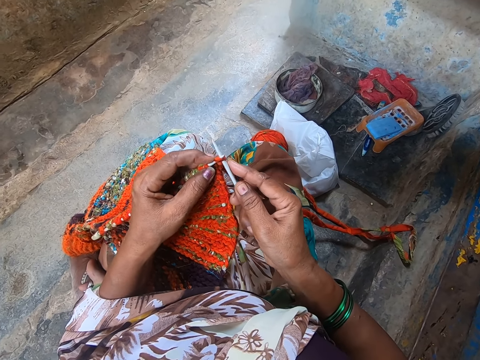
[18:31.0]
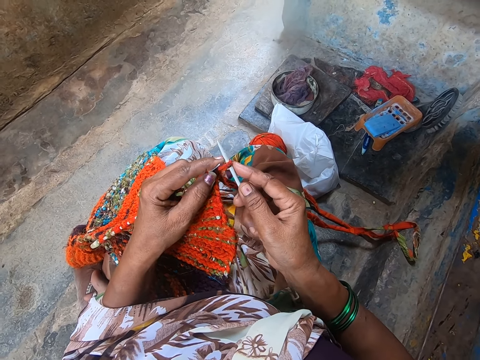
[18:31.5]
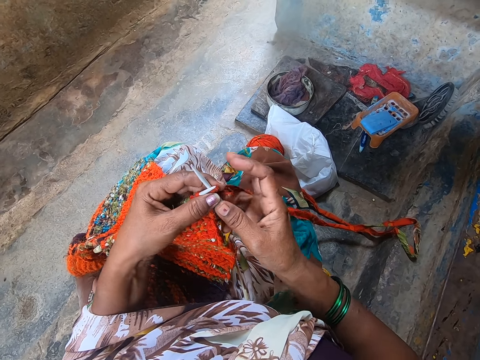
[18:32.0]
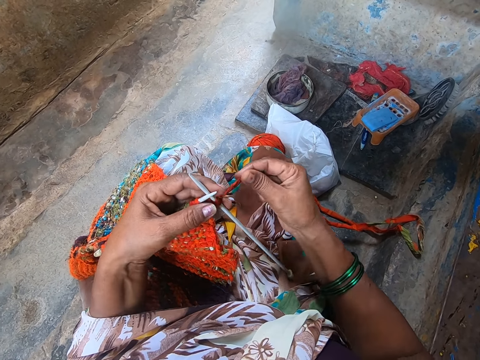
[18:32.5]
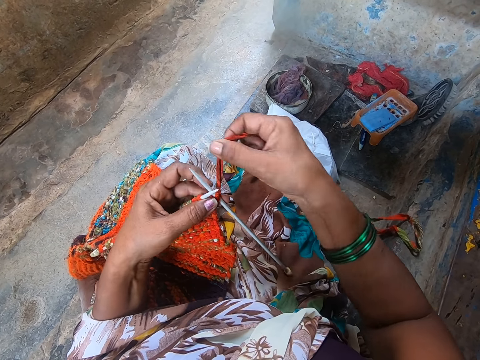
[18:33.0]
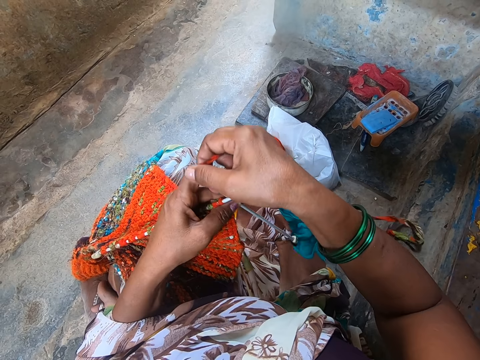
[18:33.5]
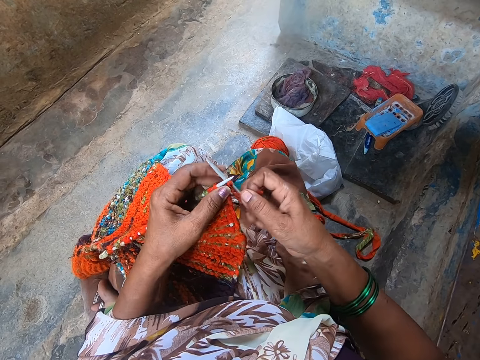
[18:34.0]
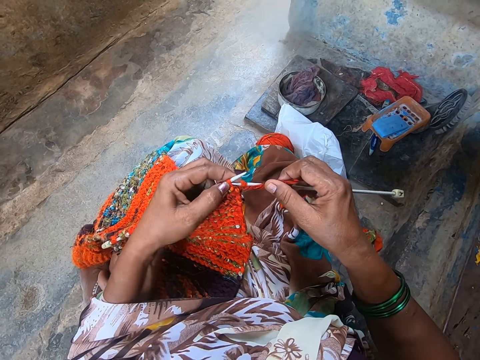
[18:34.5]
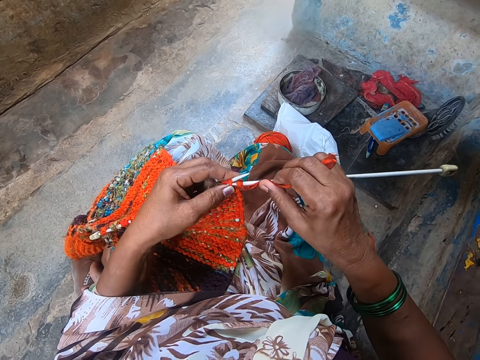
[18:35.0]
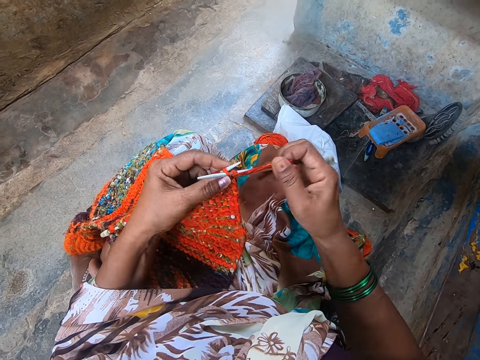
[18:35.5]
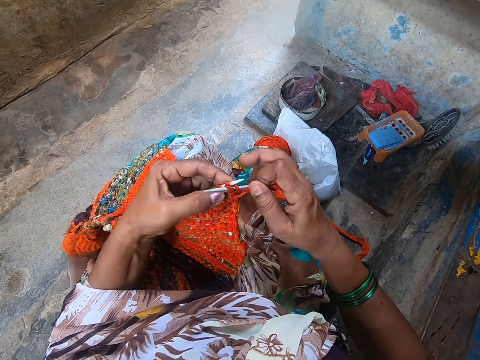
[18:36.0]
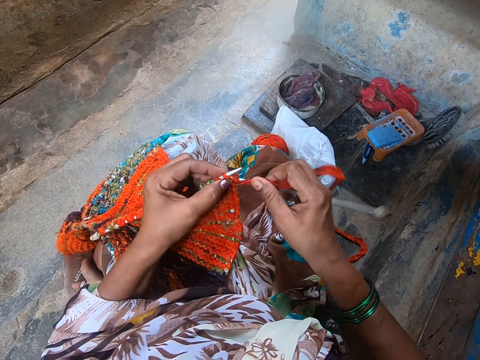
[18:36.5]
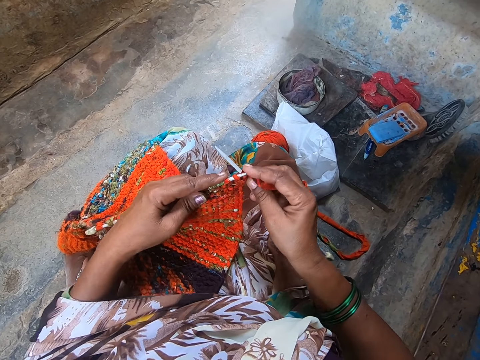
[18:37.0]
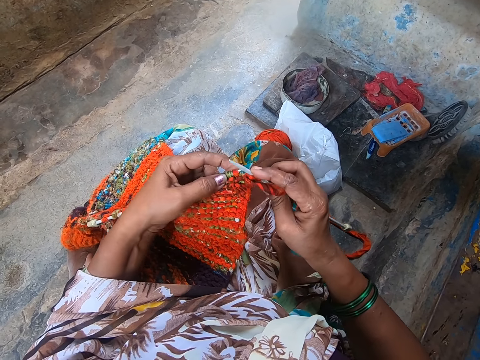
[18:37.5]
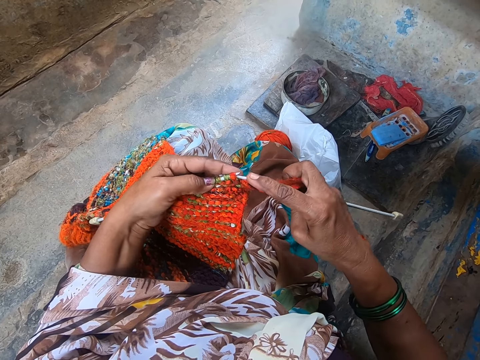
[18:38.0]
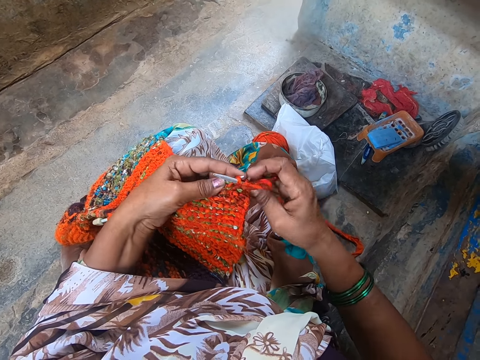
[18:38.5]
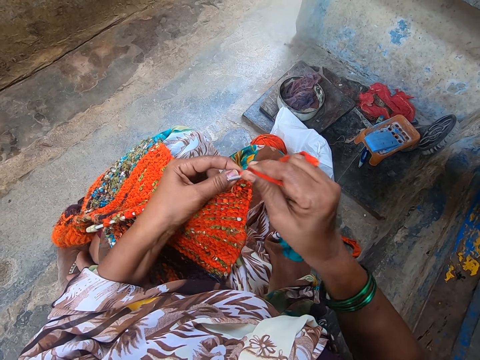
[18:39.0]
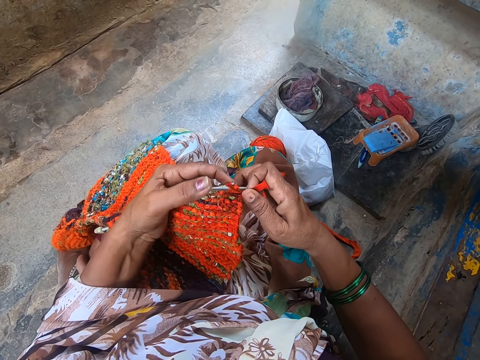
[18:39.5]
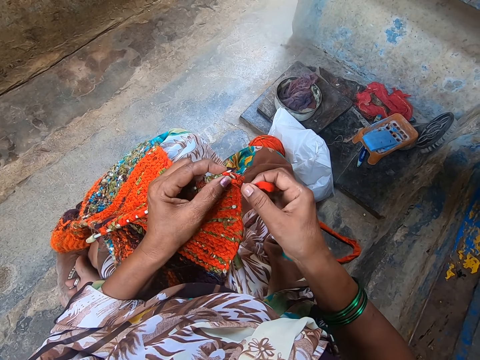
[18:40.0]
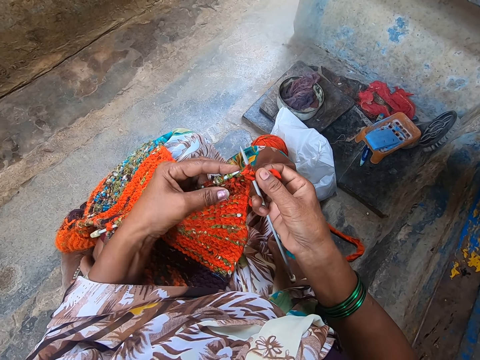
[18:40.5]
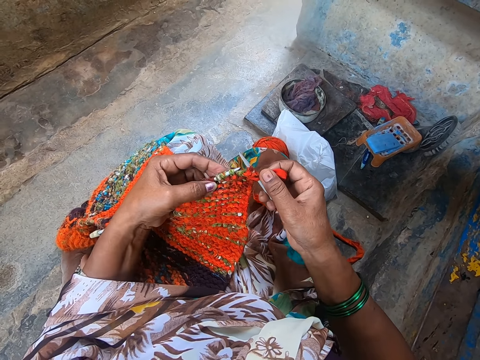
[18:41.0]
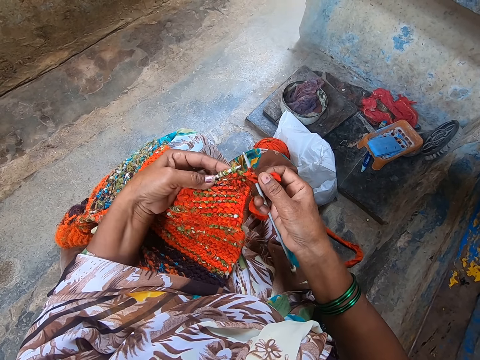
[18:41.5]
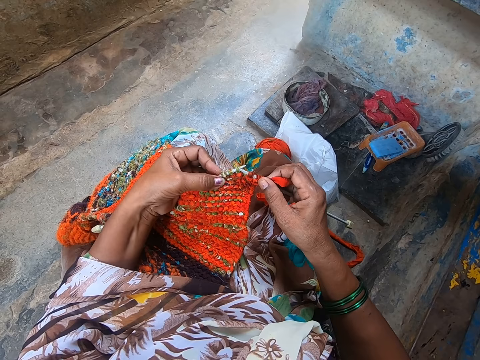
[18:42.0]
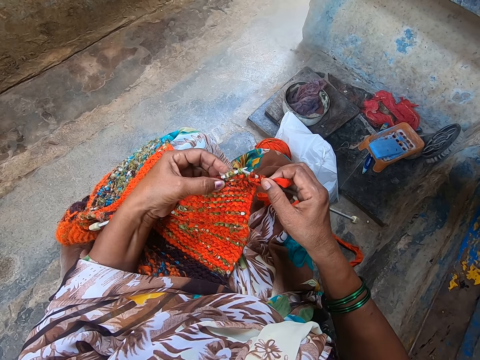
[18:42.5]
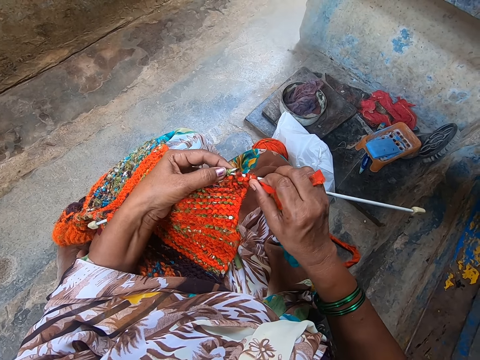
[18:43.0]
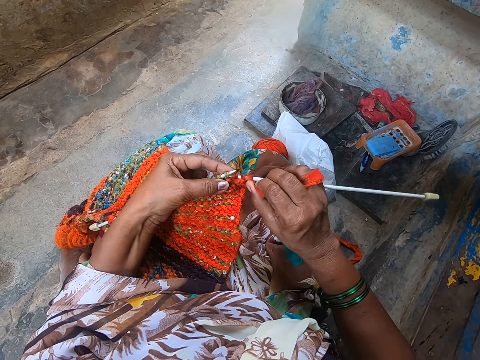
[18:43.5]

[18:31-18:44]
The camera wearer knits the fabric with yarn and the knitting needles.

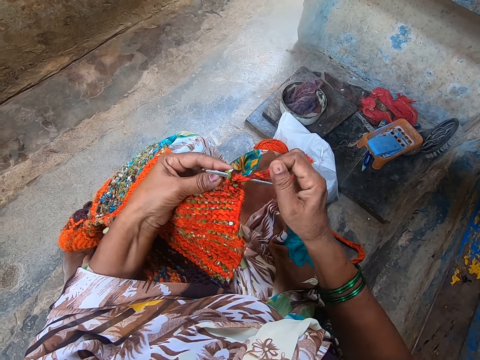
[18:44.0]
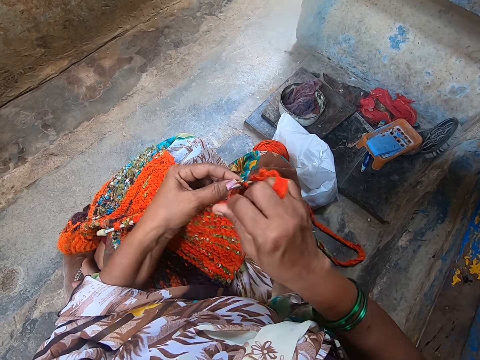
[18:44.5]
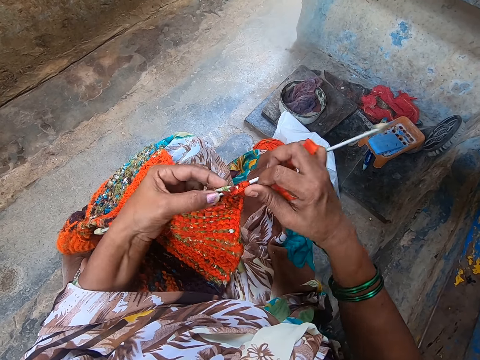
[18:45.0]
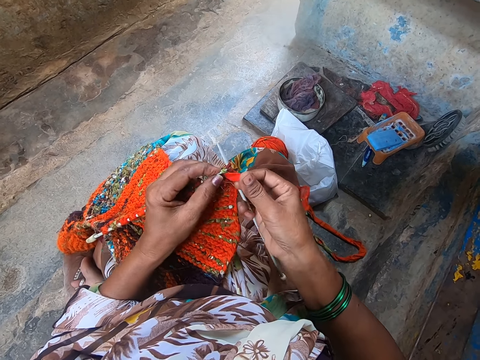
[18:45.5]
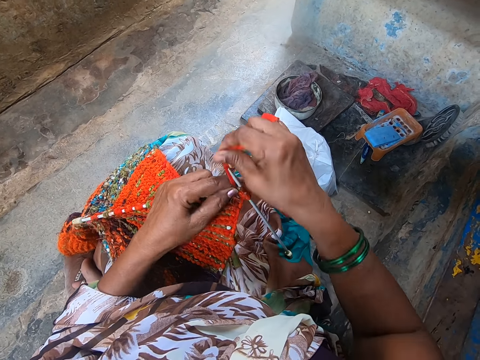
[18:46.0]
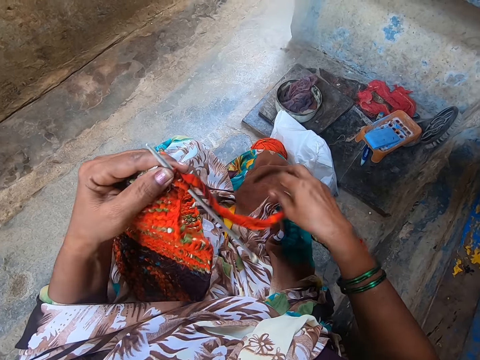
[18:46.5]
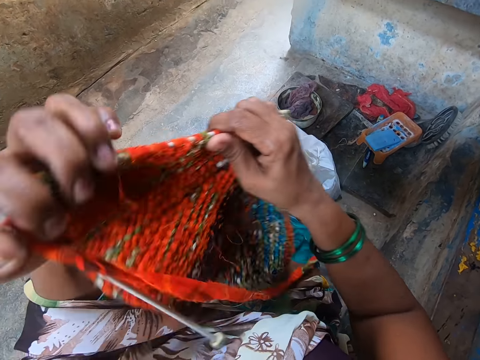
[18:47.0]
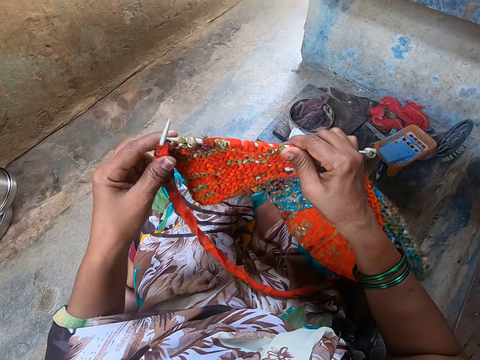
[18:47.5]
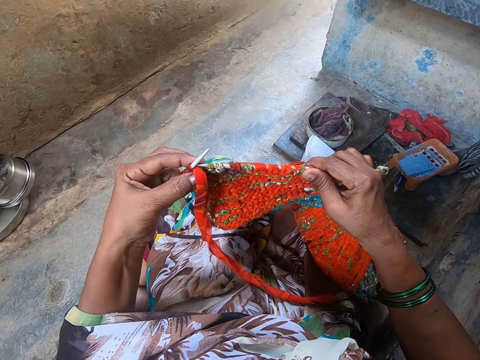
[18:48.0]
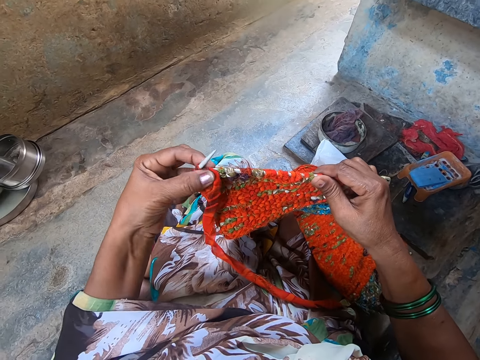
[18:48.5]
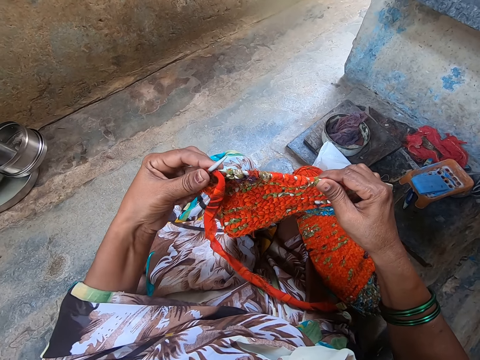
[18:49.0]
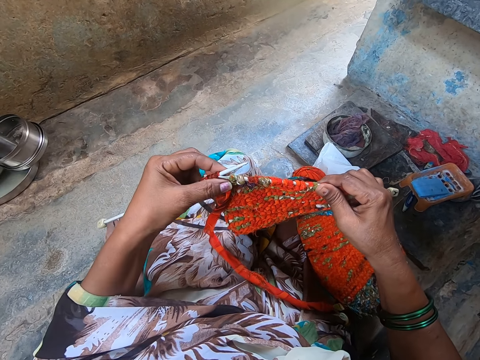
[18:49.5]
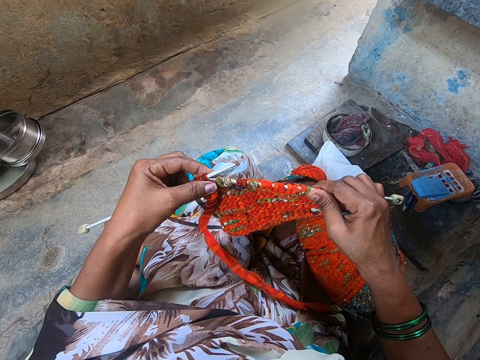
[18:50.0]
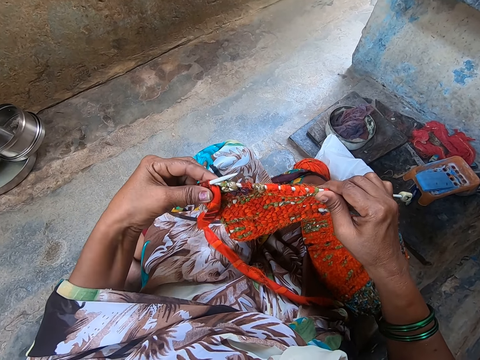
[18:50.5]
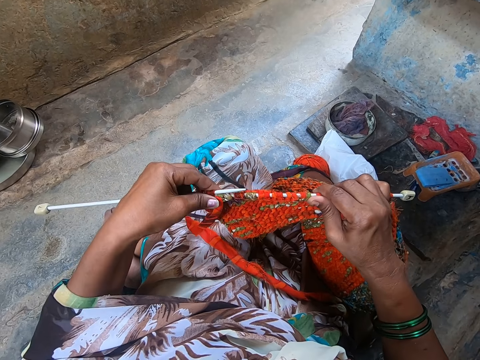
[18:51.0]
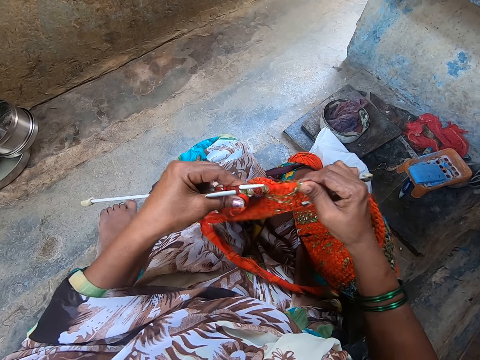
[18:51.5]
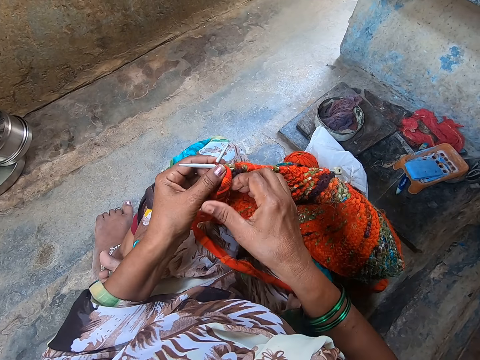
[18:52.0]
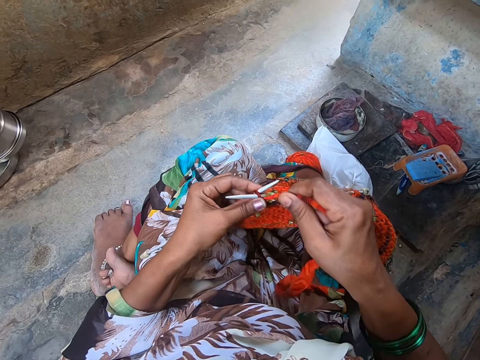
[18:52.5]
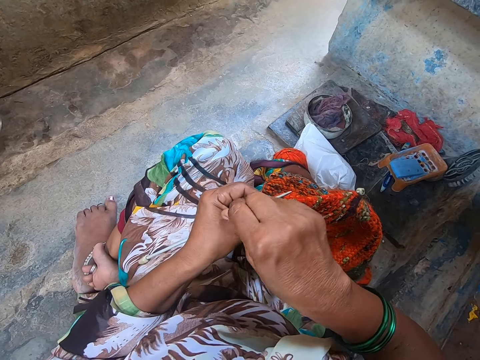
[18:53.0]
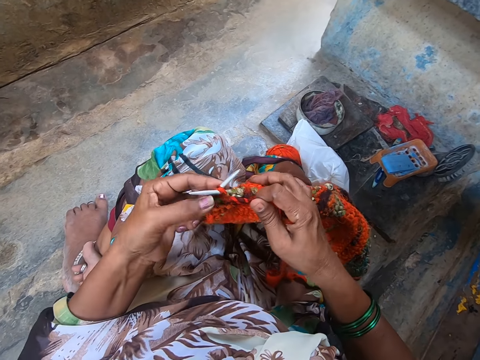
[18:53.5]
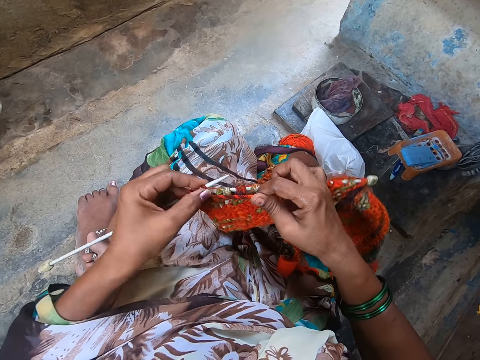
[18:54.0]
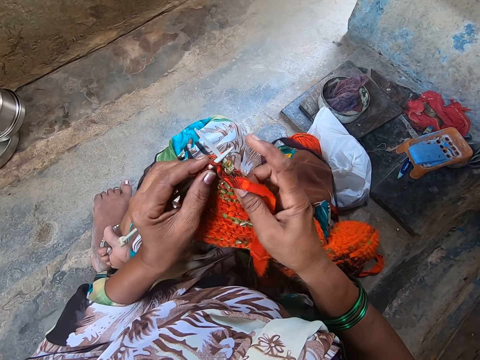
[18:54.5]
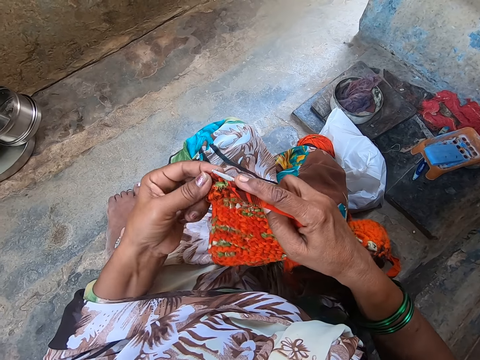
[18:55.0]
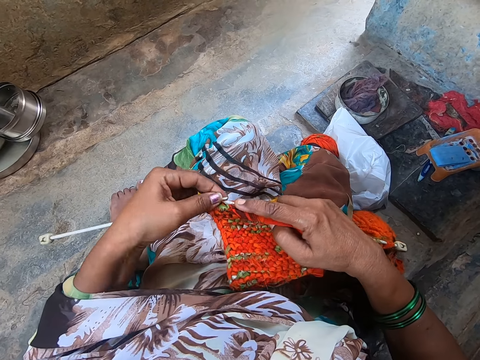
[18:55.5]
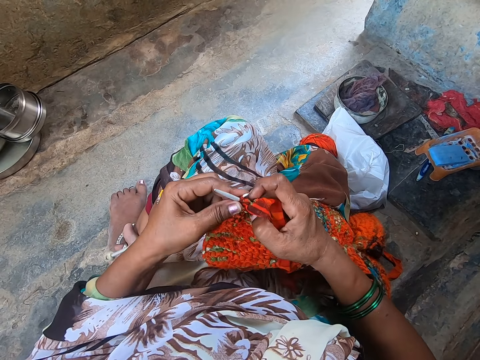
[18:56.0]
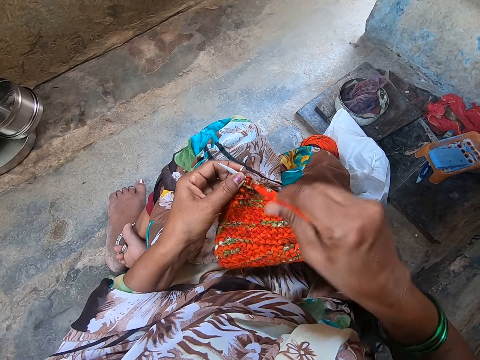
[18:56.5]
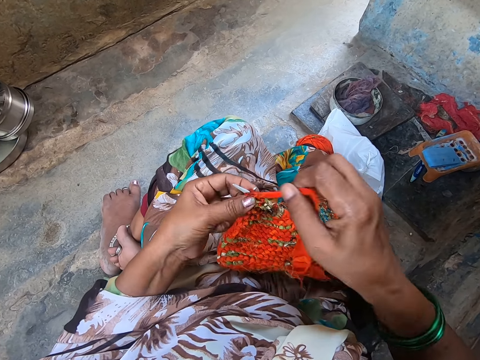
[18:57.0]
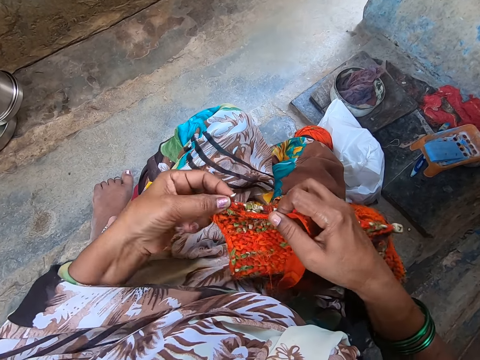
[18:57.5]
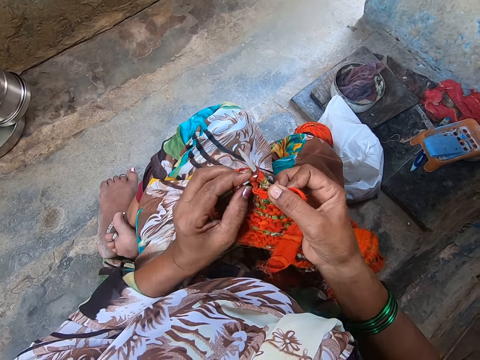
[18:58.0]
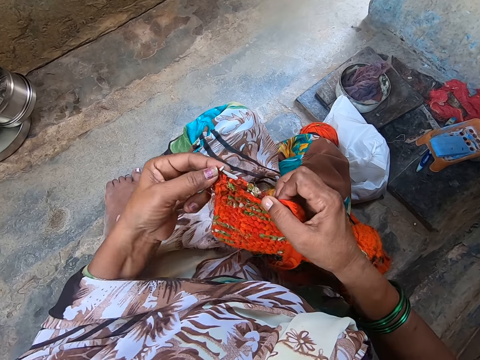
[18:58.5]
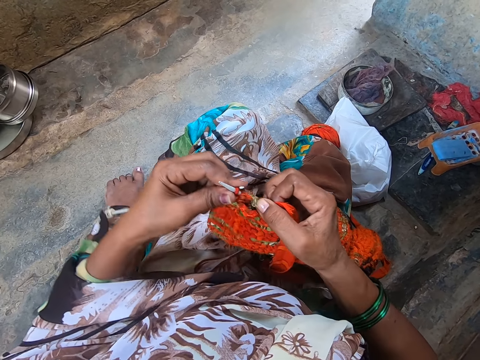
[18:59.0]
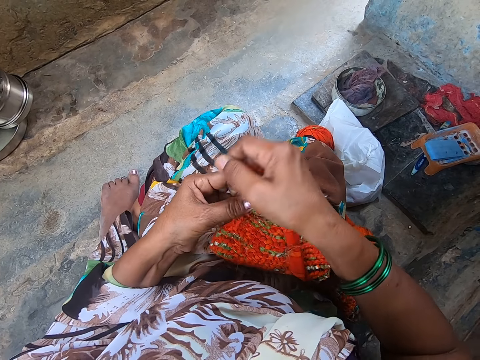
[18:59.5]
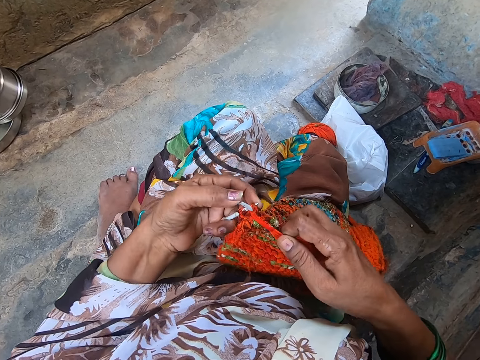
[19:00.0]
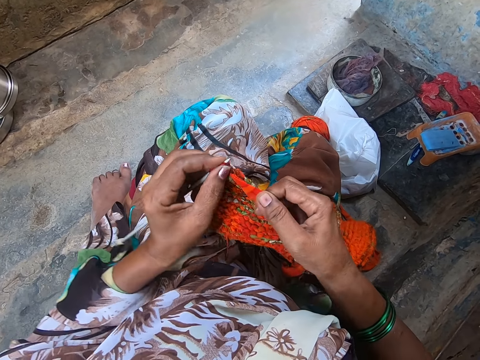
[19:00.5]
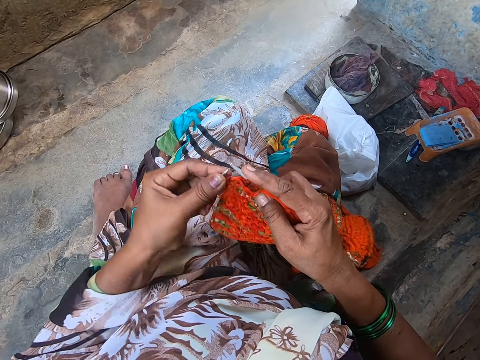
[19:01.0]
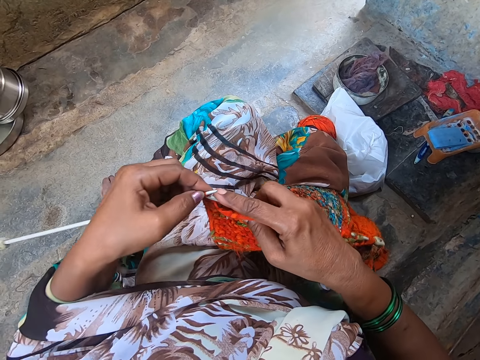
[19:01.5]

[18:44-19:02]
The camera wearer turns the crochet. They knit the crochet using a crochet hook. They interact with a man. They knit the fabric with yarn and the knitting needles.
